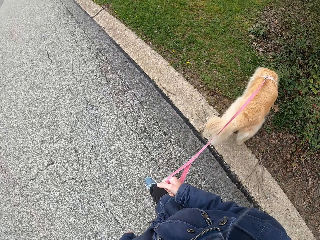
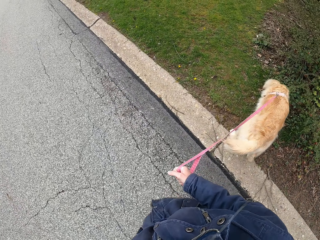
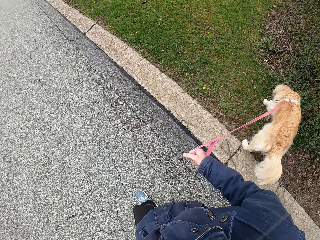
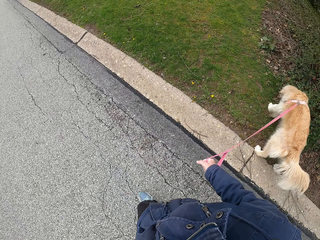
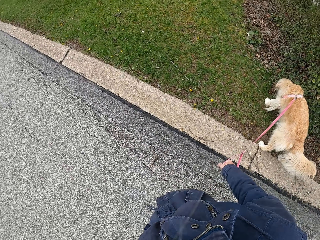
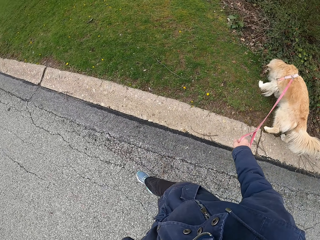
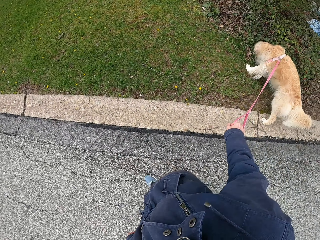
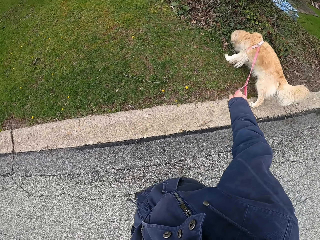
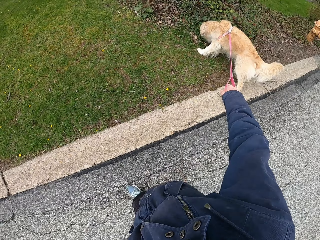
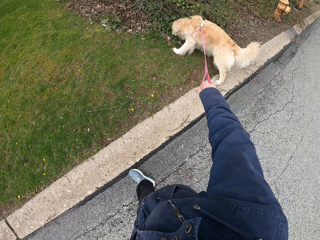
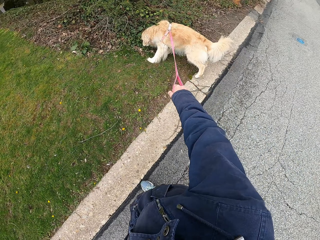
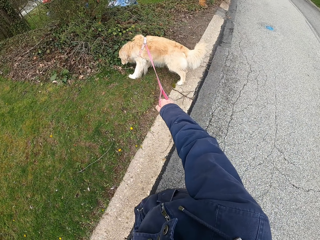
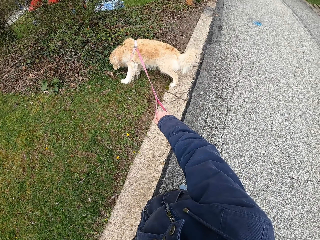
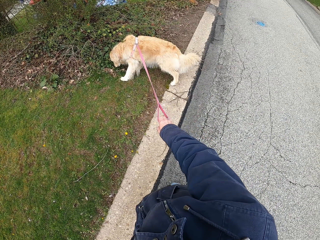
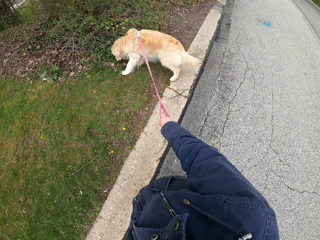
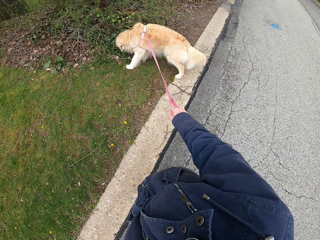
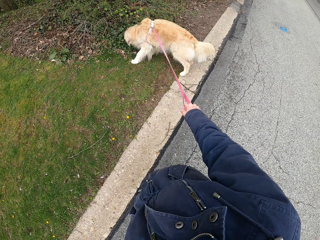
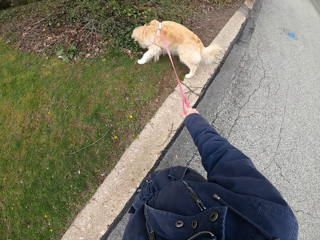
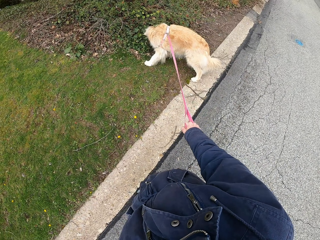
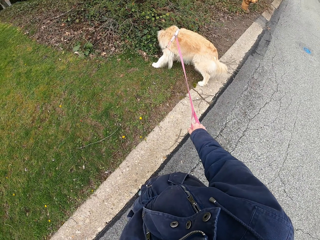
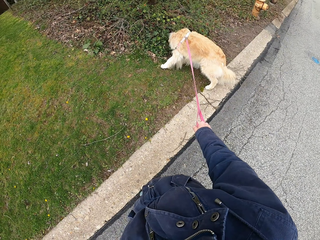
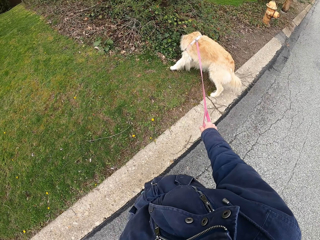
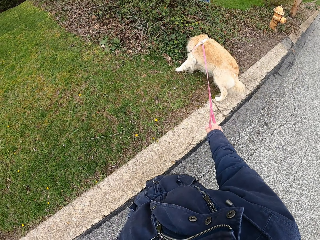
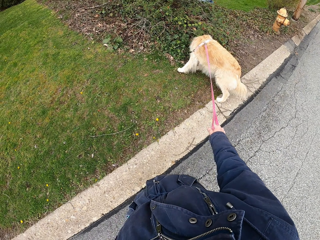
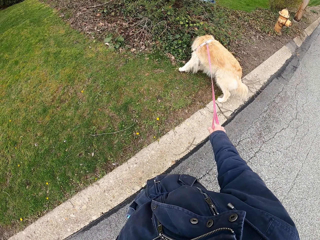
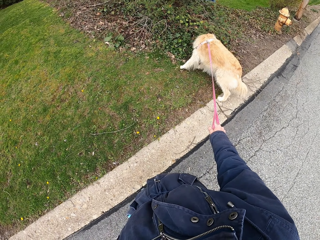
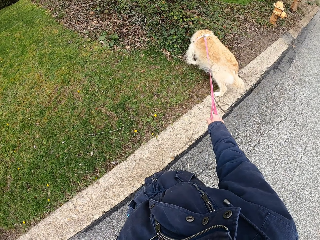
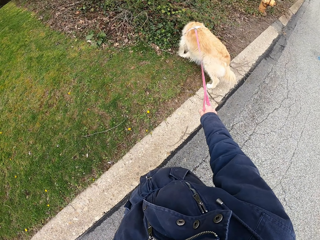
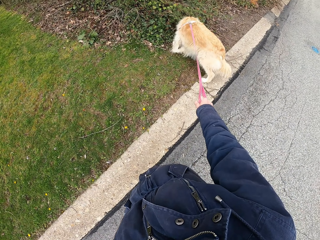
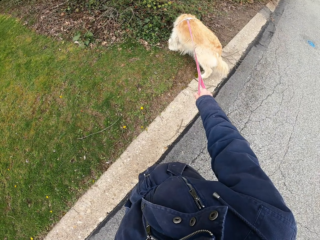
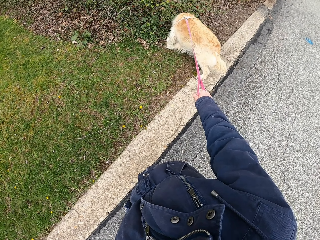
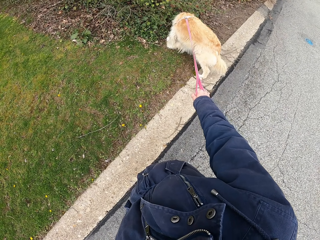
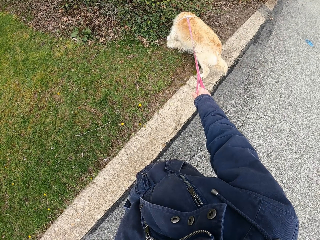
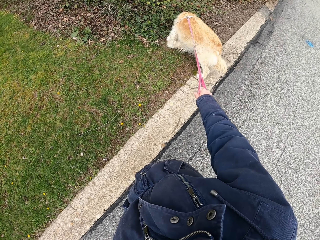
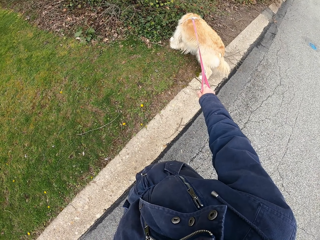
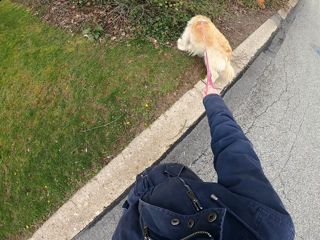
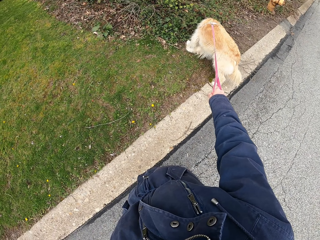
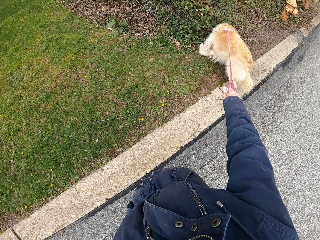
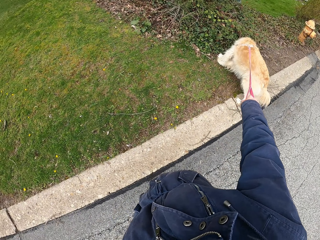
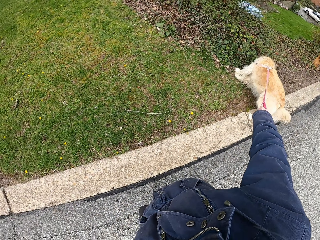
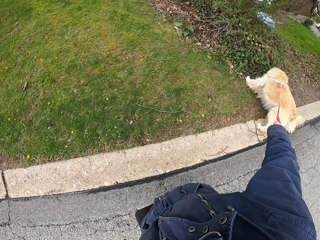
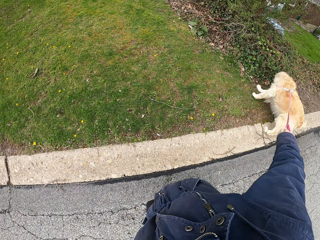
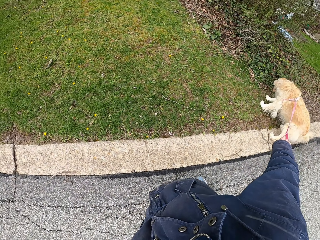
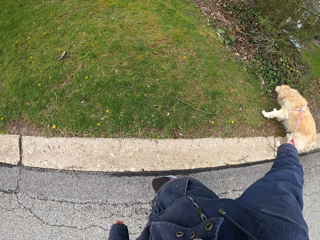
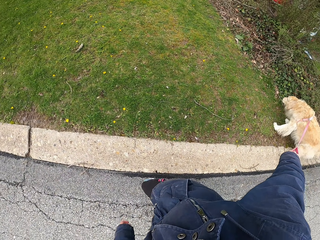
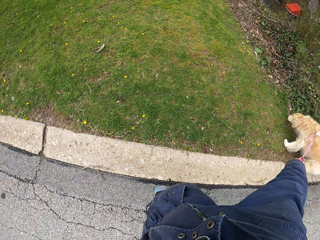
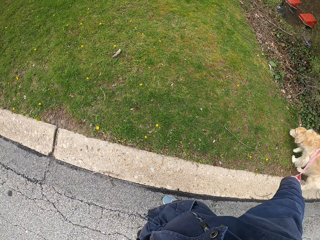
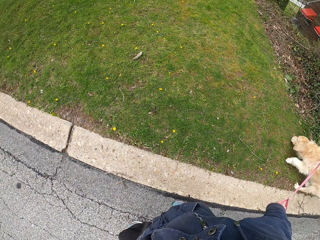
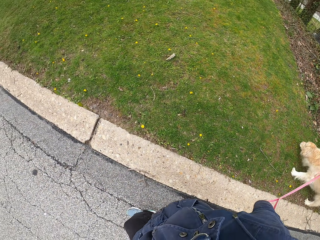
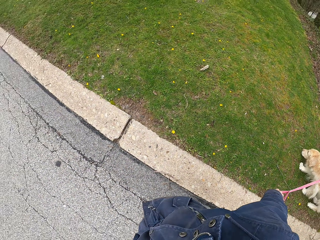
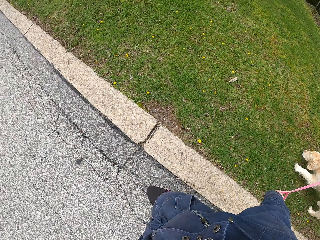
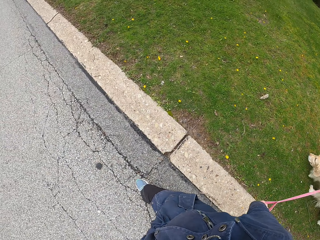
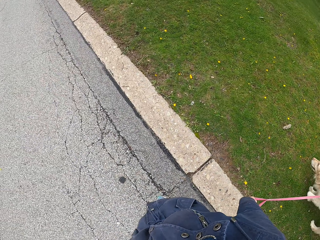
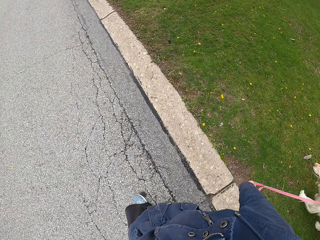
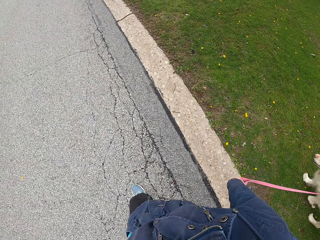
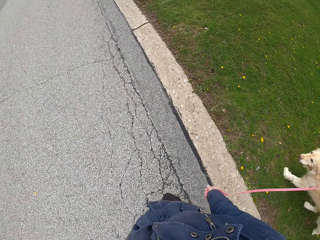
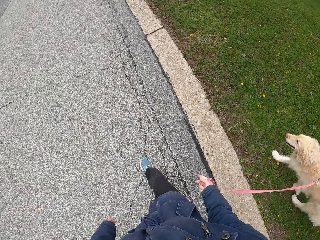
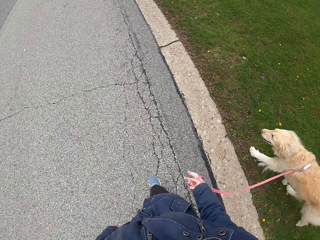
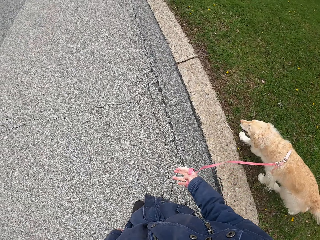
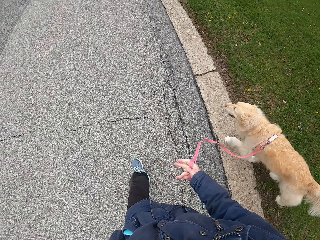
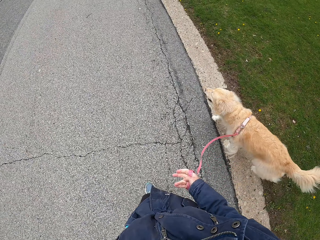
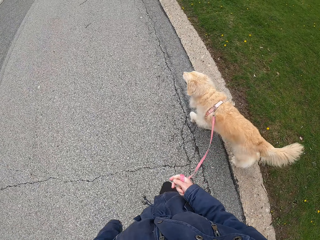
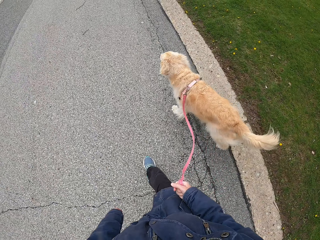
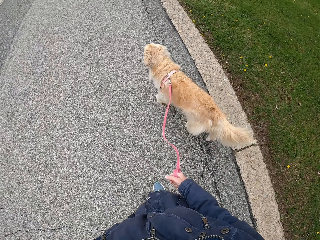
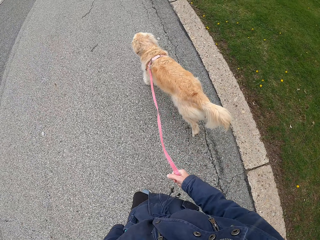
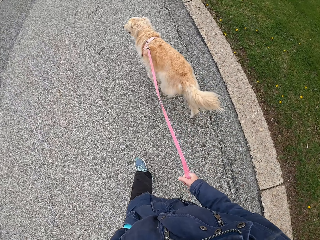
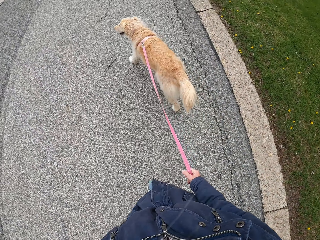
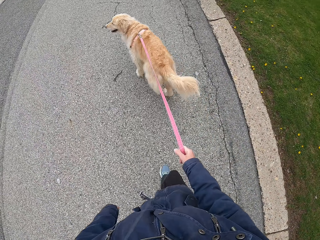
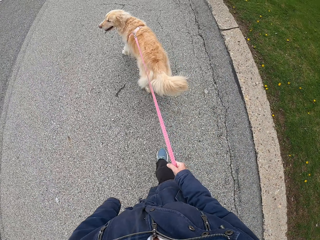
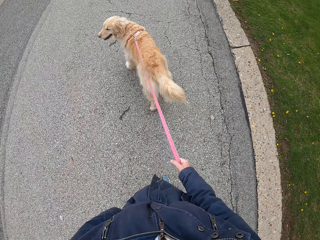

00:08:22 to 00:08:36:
The camera wearer stops on the road. They stare at the dog. They walk the dog along the road.

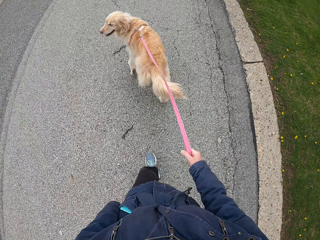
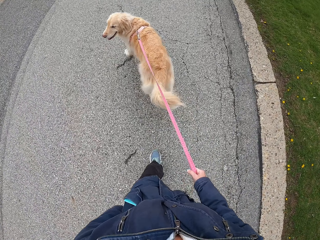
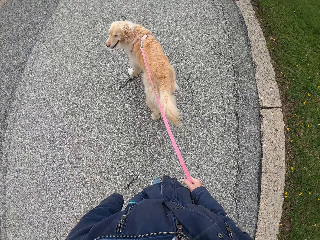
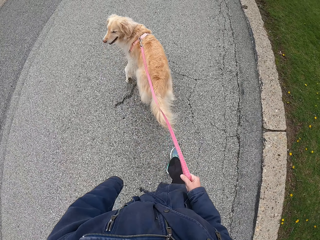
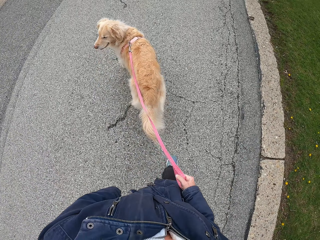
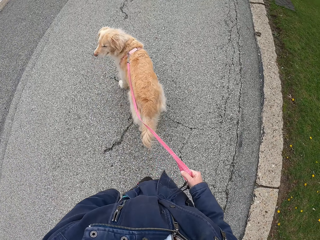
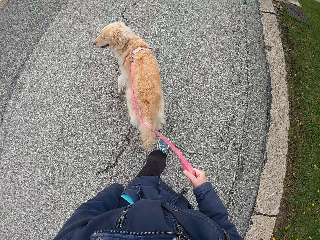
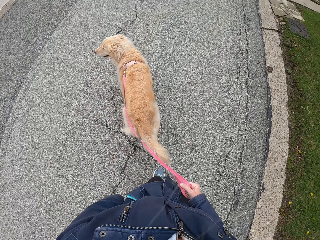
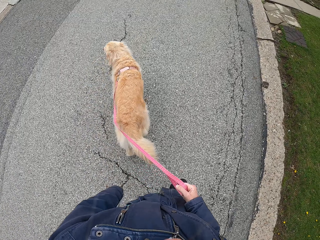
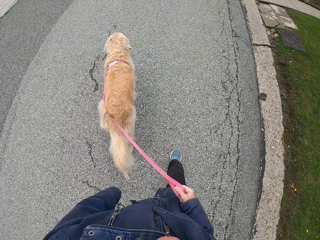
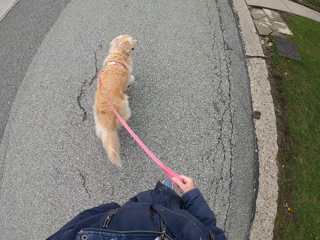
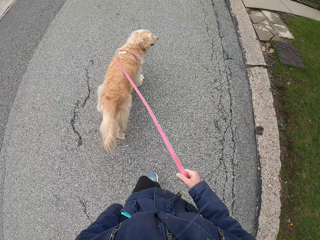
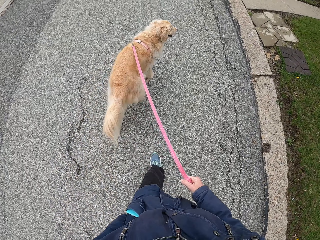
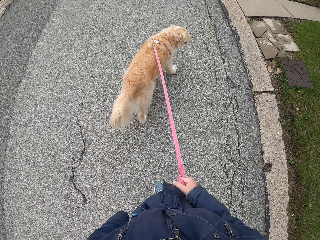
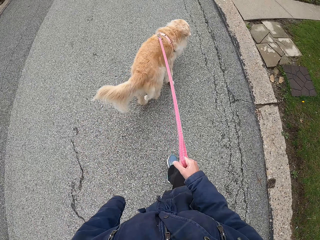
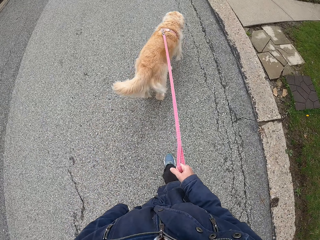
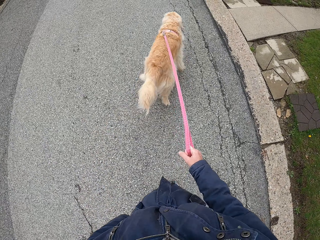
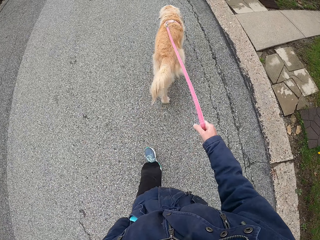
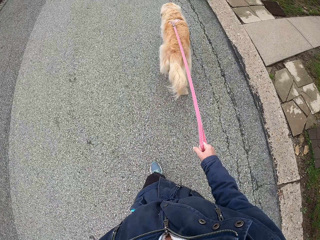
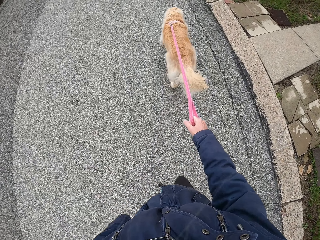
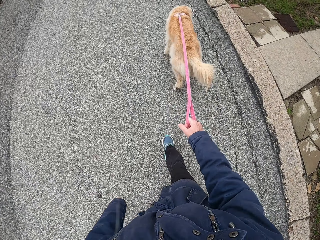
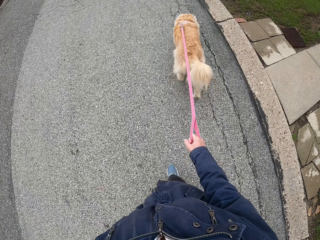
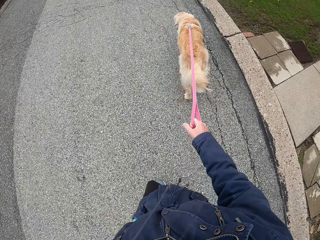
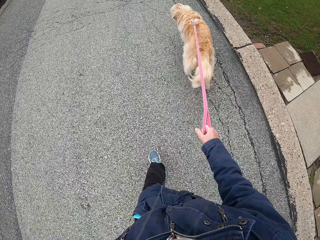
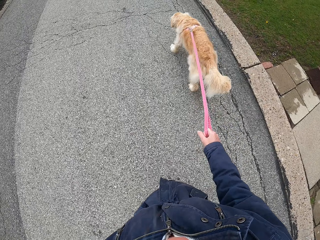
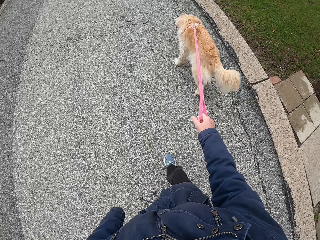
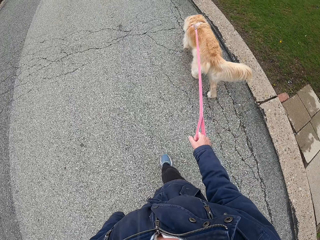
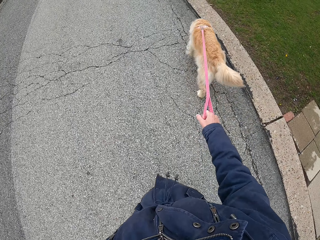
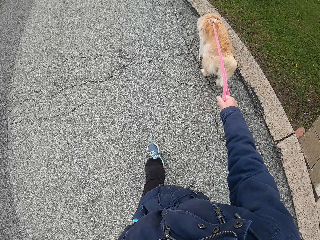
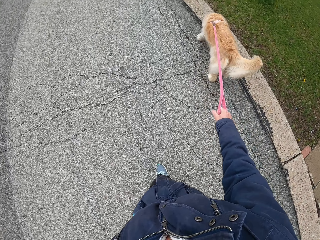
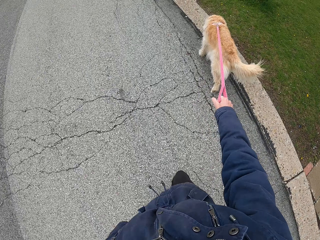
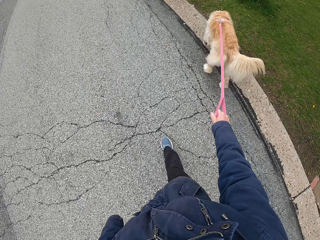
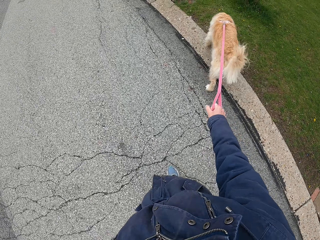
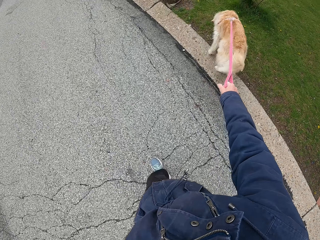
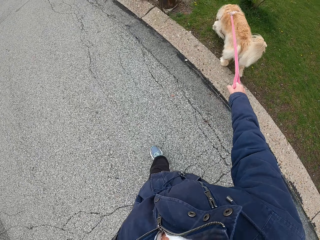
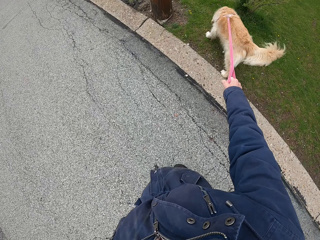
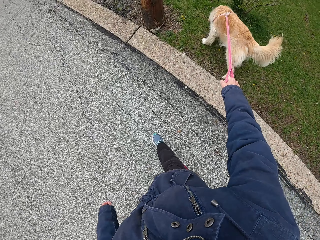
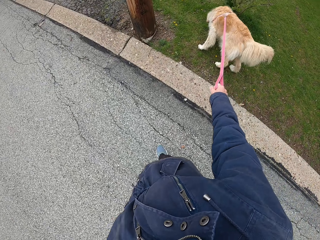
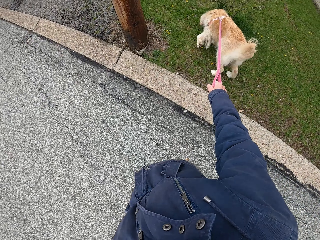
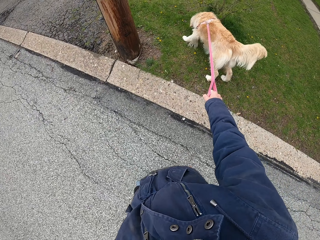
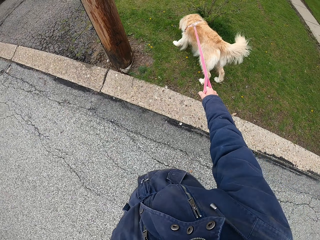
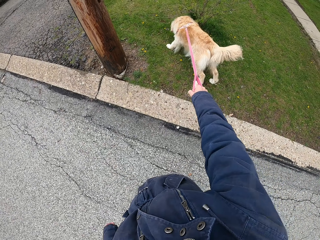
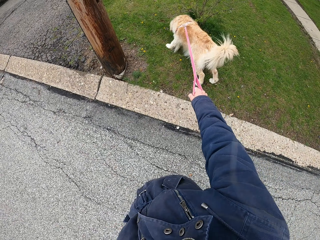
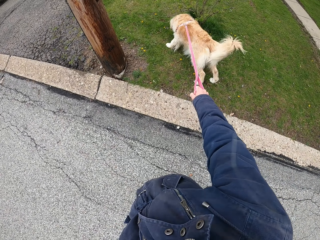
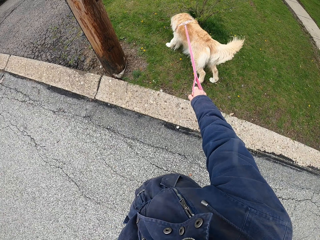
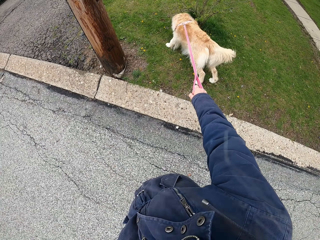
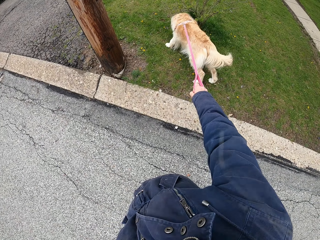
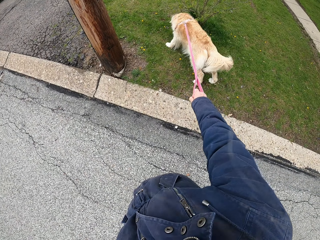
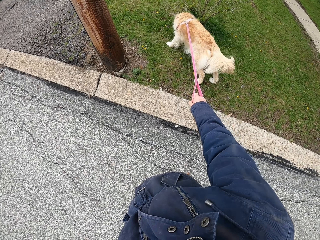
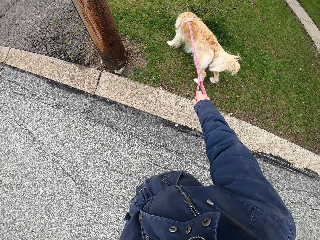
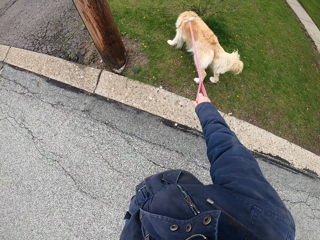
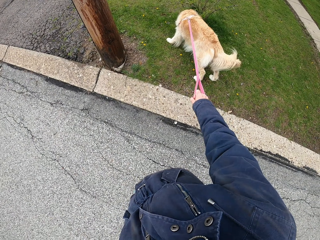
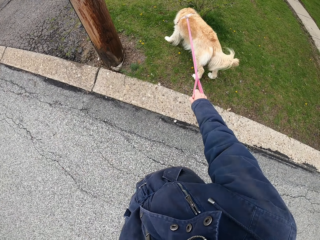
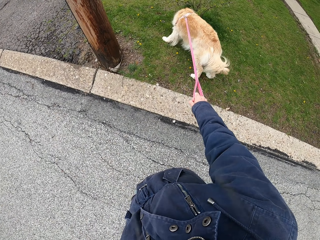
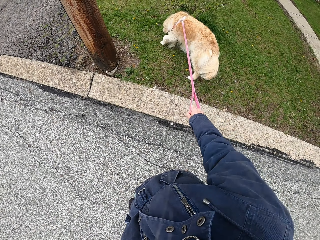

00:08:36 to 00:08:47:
The camera wearer stops on the road. They stare at the dog.
